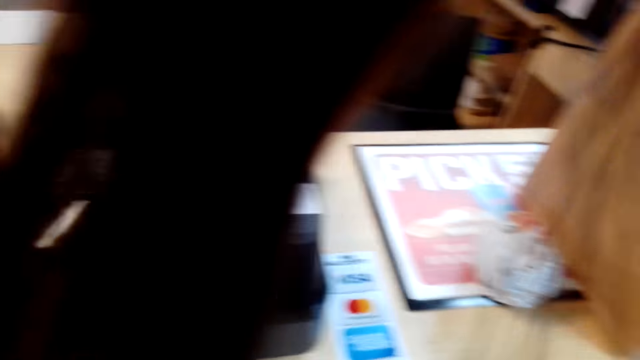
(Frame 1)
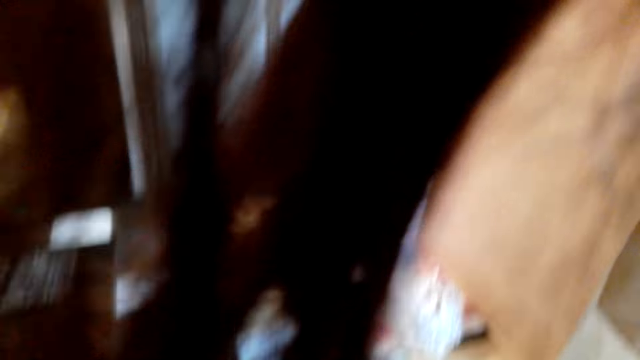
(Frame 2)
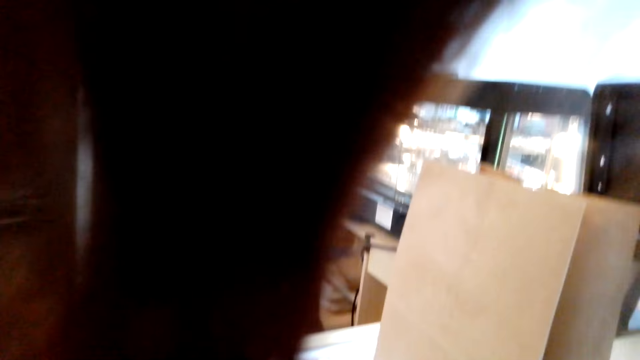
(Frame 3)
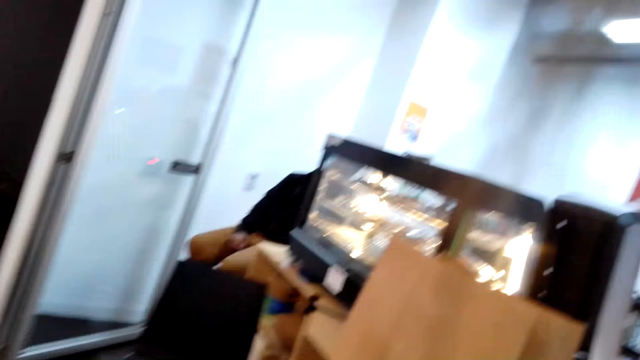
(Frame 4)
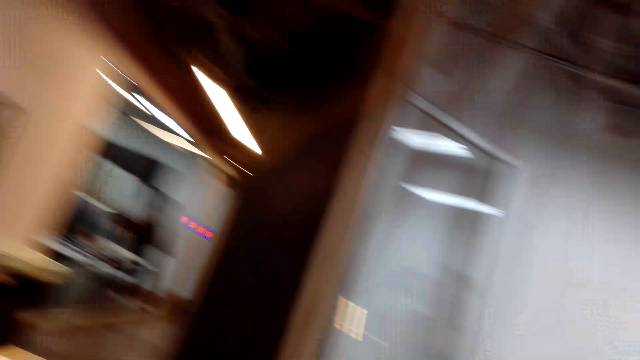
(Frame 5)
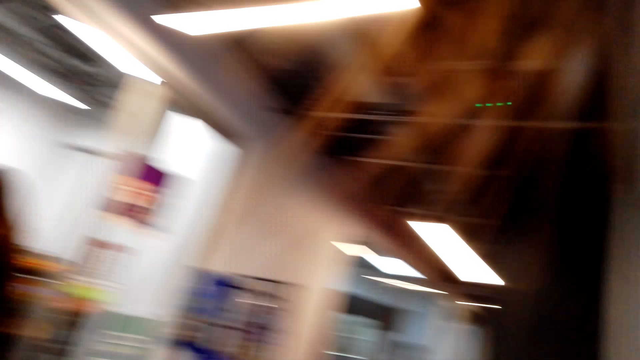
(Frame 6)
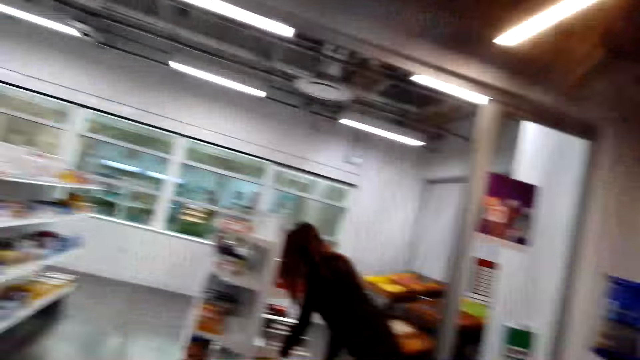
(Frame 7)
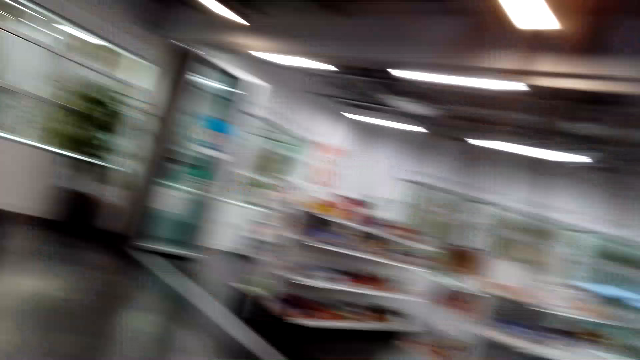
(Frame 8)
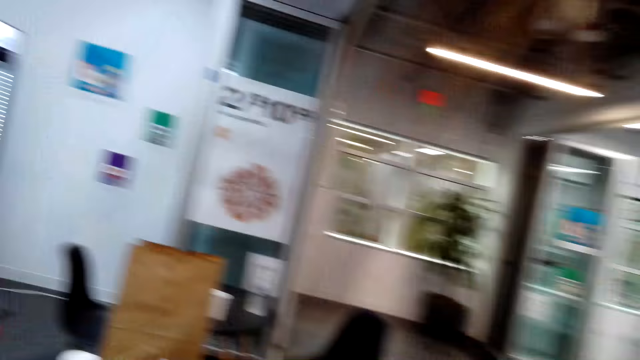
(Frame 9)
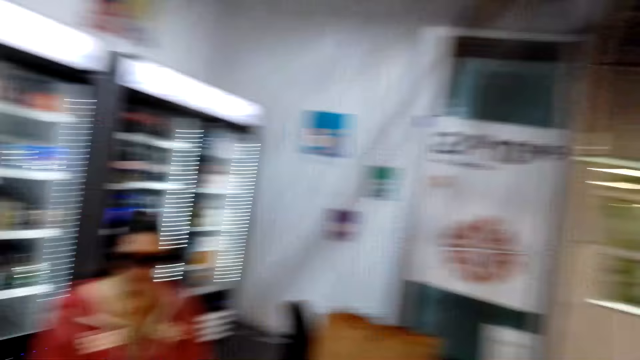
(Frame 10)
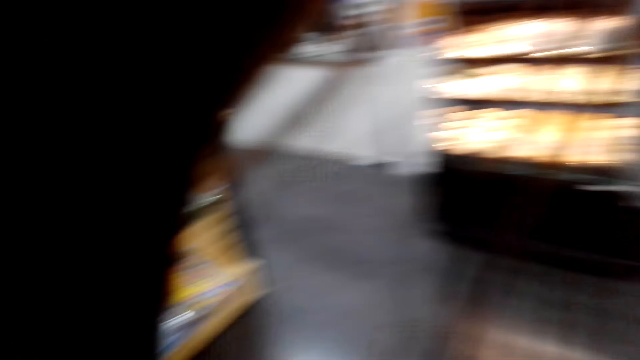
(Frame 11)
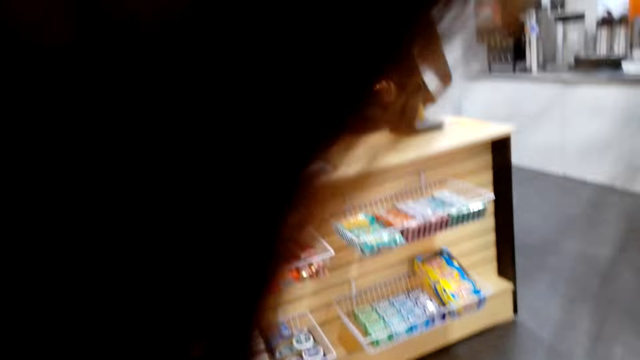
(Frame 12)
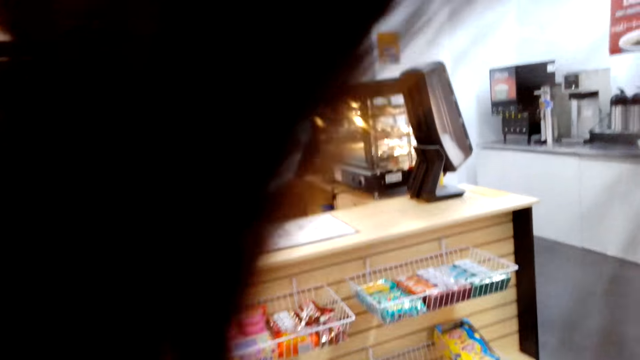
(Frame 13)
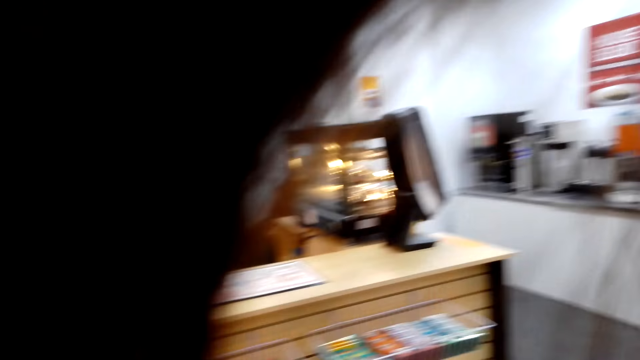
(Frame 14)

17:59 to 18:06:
The camera wearer turns towards a woman. They converse with the woman.

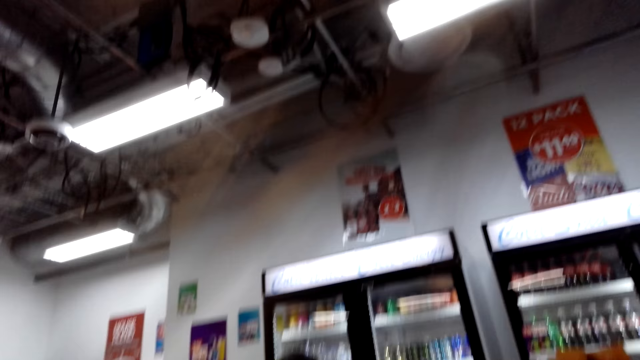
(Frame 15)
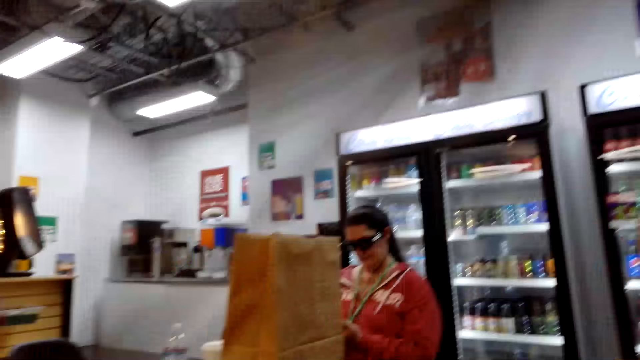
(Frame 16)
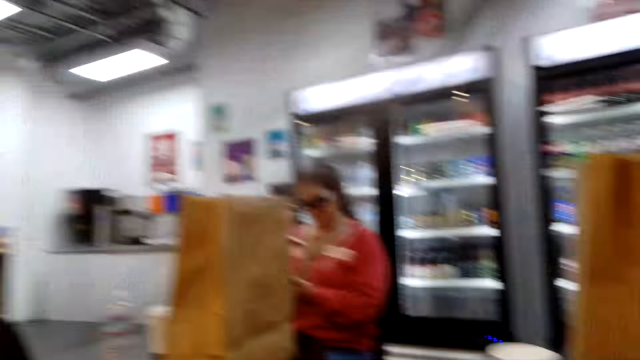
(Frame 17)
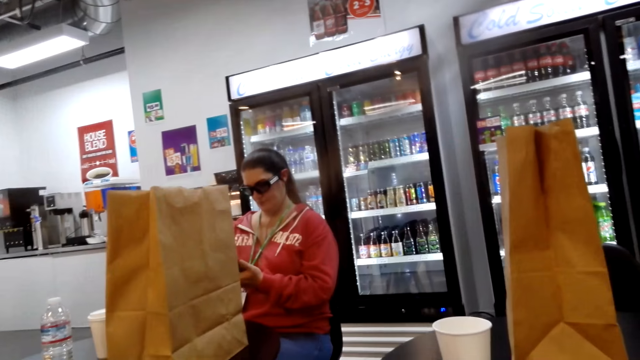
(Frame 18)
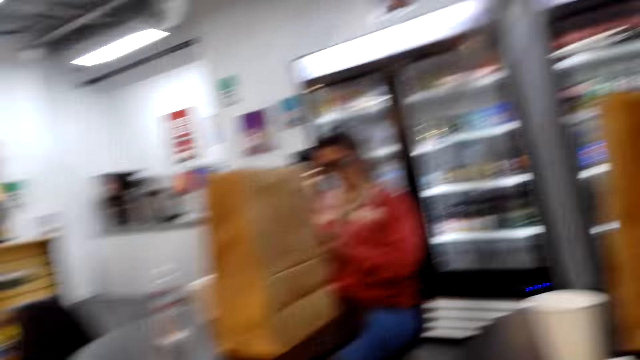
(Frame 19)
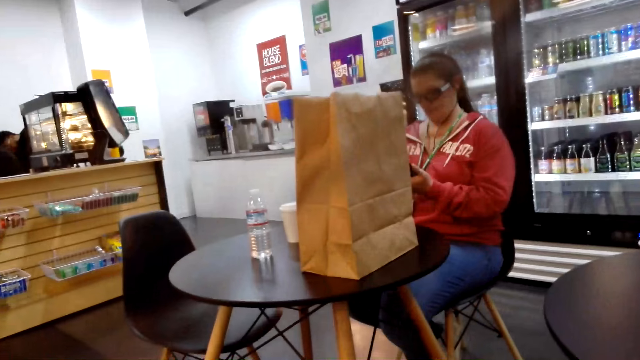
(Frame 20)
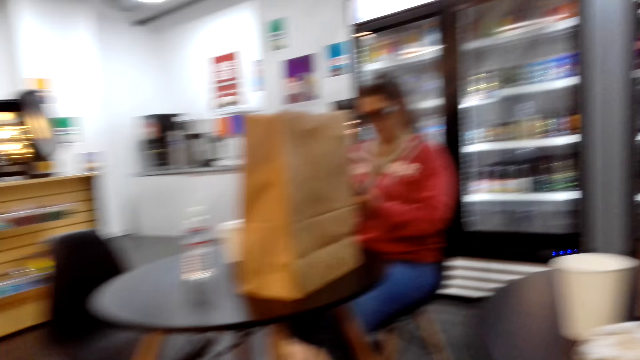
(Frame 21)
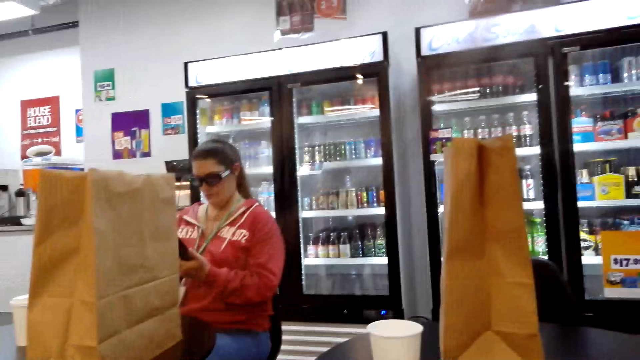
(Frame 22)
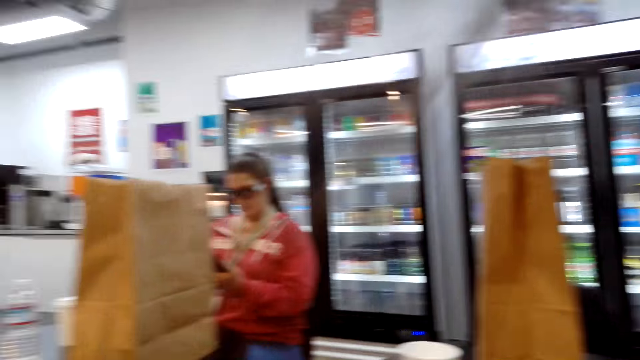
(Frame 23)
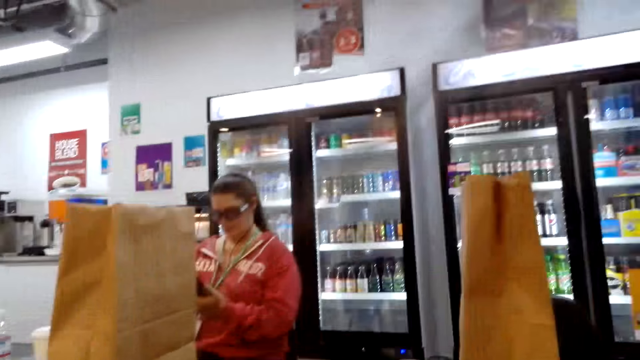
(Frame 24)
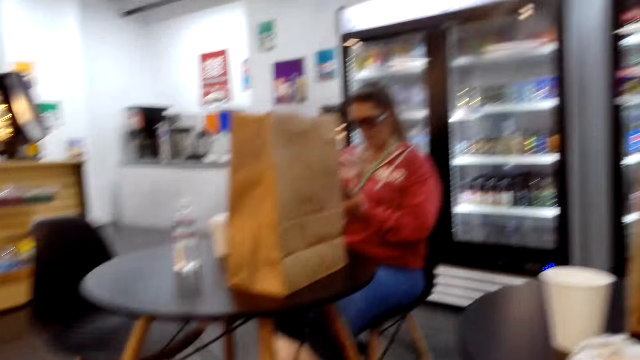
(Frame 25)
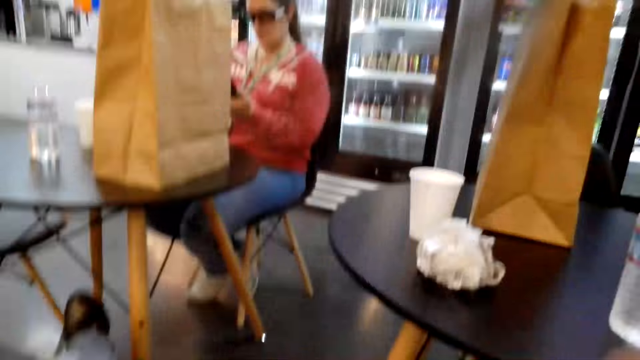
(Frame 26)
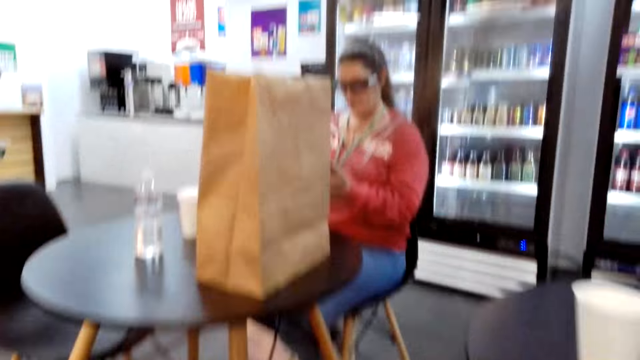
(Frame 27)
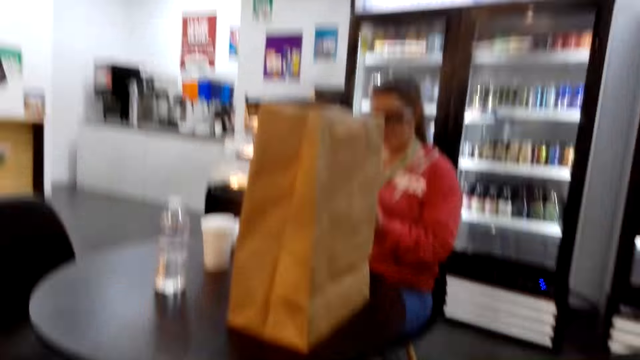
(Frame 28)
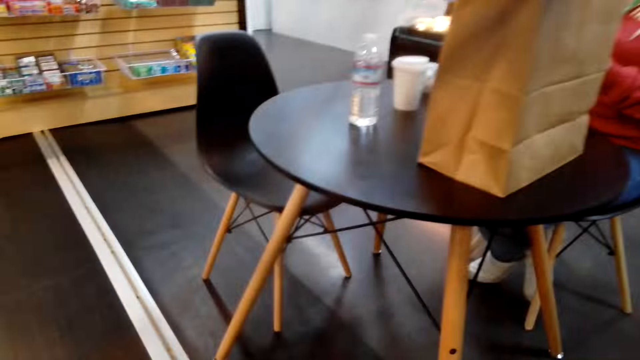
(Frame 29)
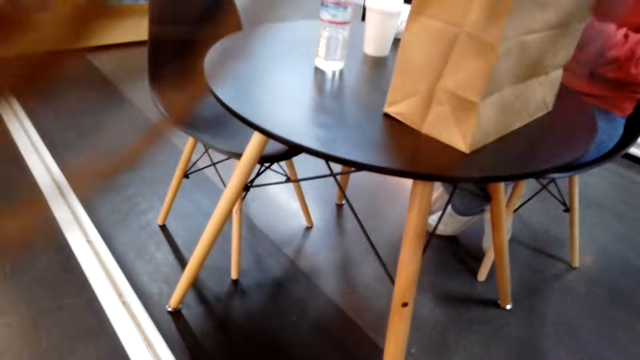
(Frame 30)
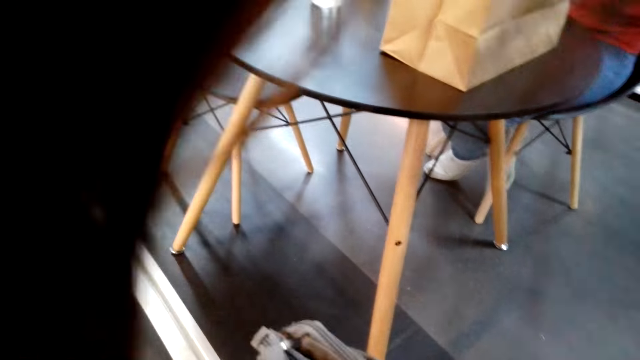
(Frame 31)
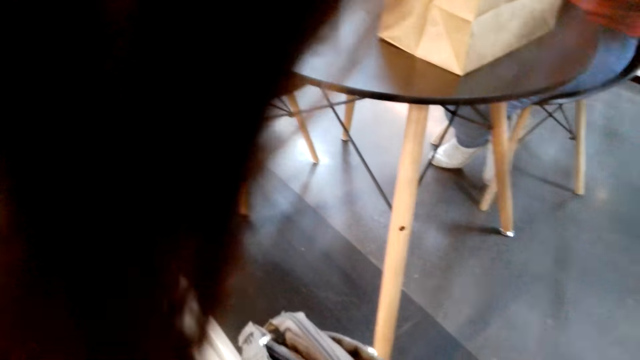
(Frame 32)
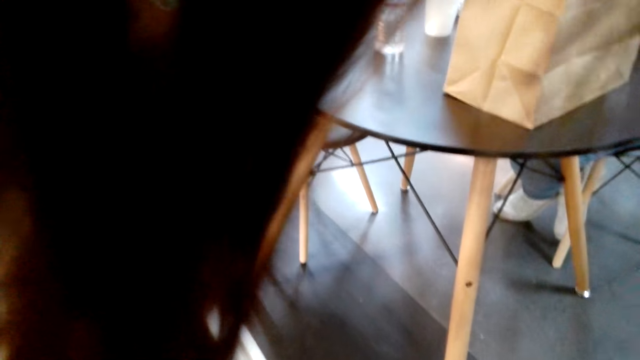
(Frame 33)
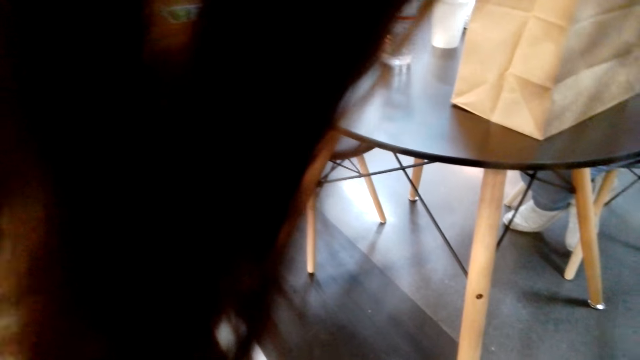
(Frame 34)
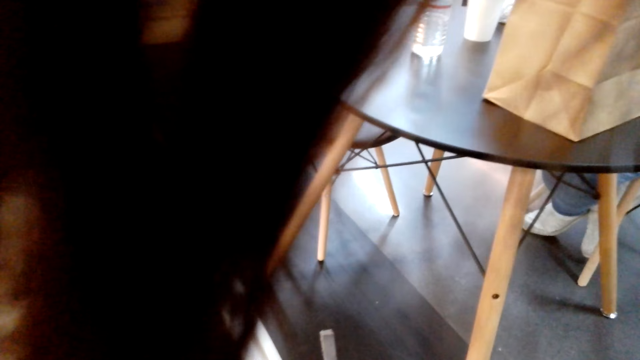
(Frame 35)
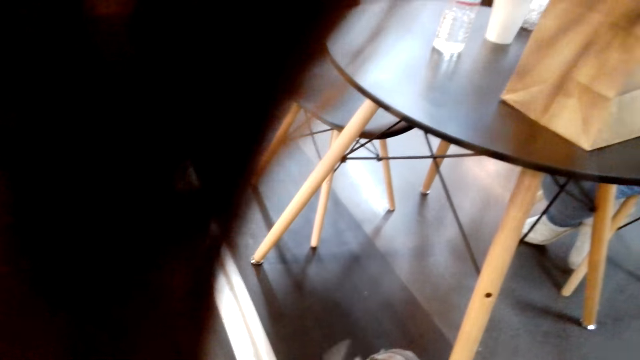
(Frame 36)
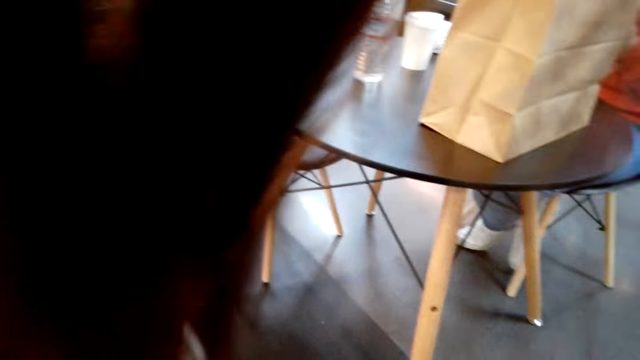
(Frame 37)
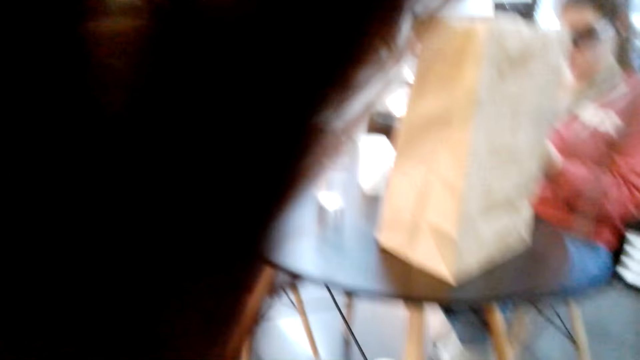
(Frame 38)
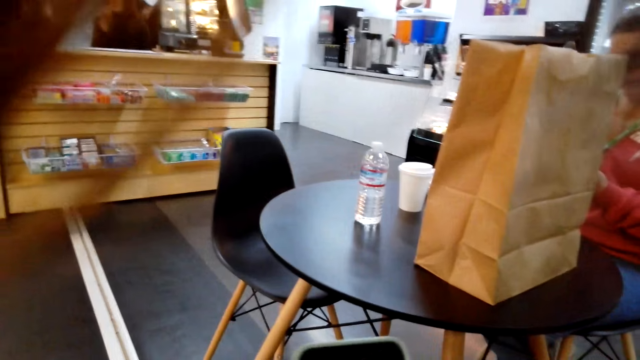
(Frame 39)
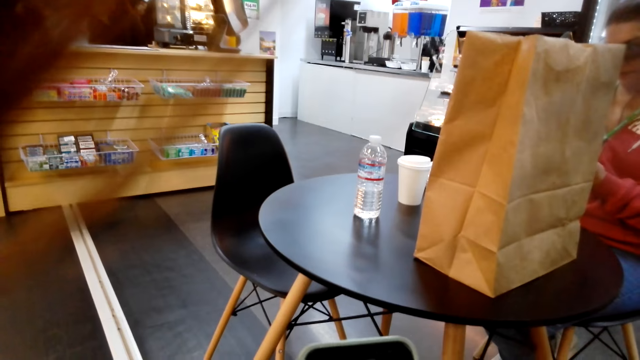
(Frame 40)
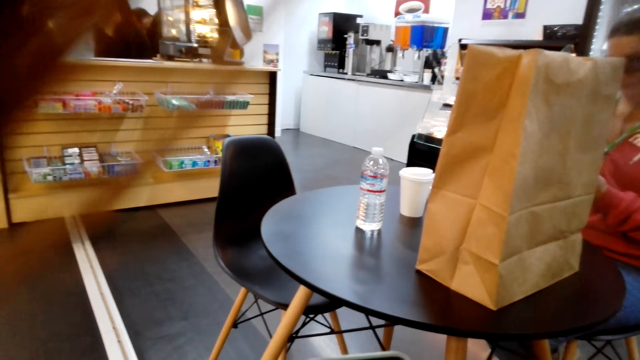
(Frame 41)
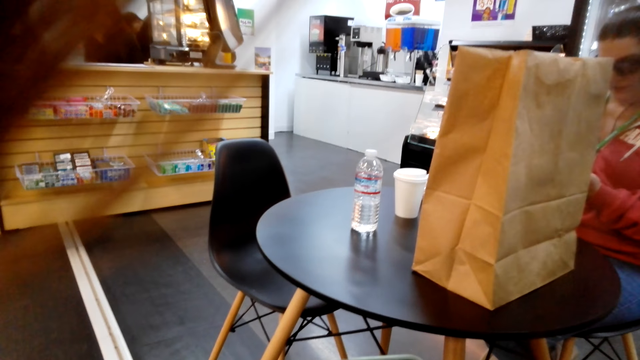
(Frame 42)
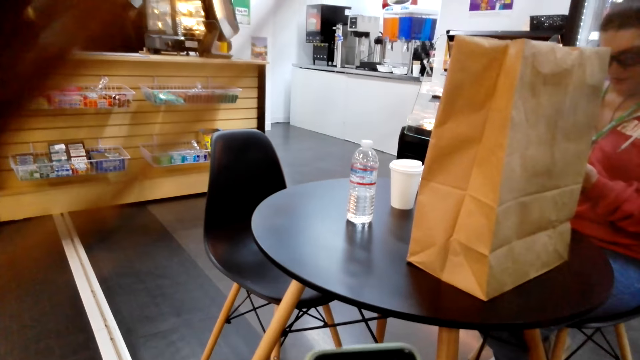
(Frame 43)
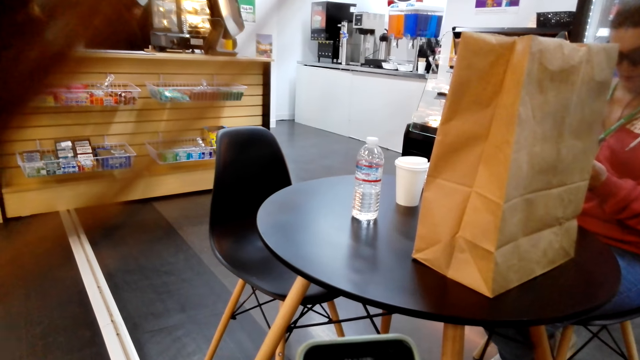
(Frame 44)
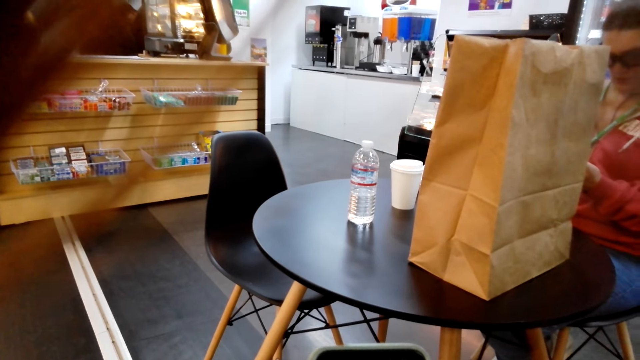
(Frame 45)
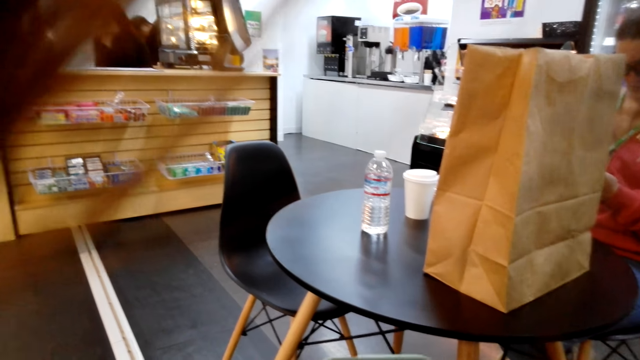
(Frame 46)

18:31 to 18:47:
A woman operates a phone. The camera wearer moves forward. They adjust a bag. They use the phone. They adjust the phone.
